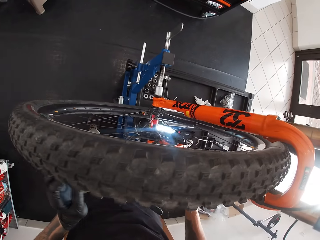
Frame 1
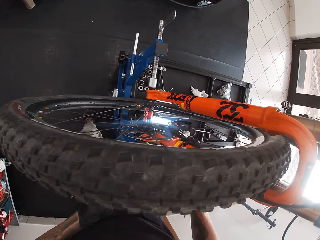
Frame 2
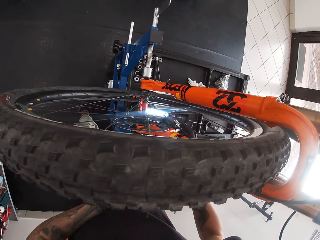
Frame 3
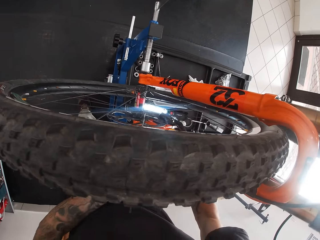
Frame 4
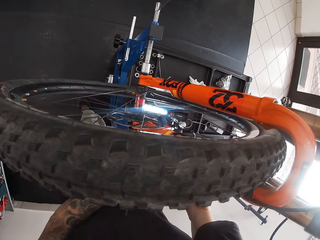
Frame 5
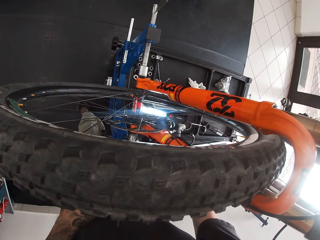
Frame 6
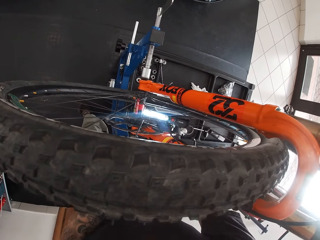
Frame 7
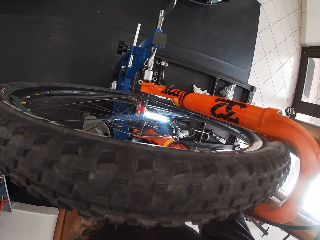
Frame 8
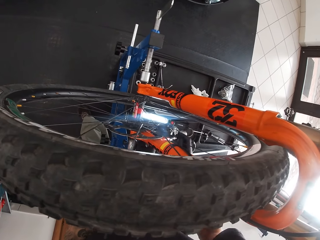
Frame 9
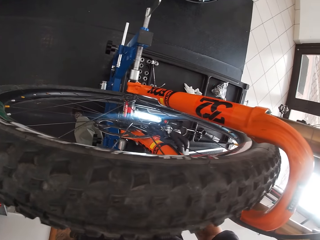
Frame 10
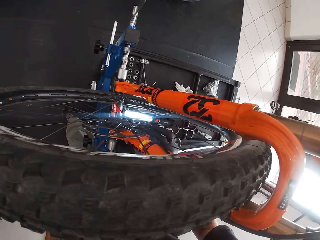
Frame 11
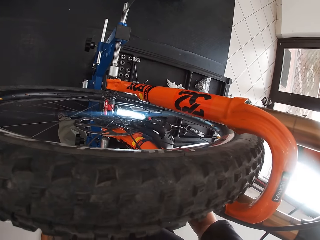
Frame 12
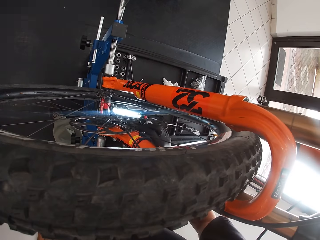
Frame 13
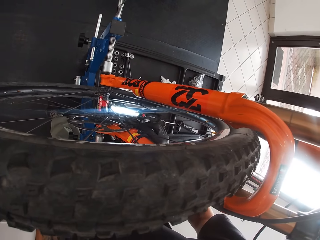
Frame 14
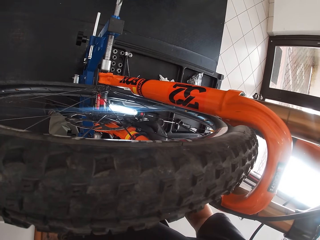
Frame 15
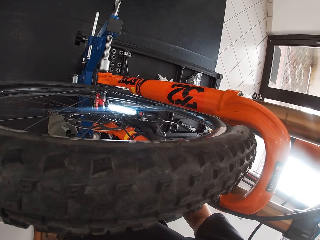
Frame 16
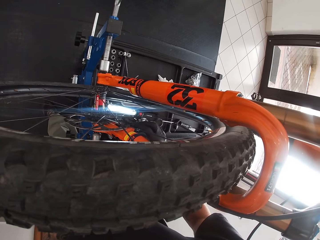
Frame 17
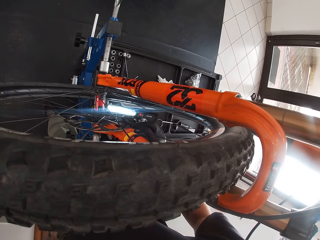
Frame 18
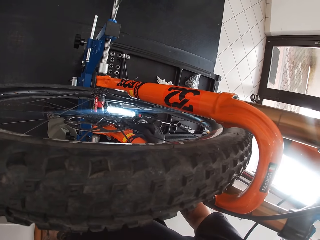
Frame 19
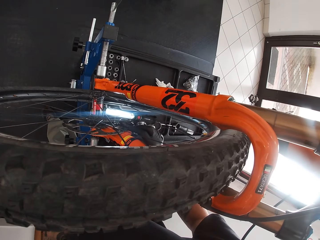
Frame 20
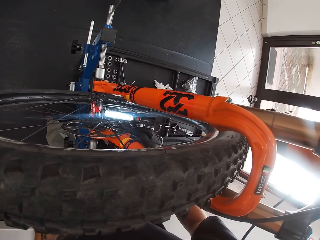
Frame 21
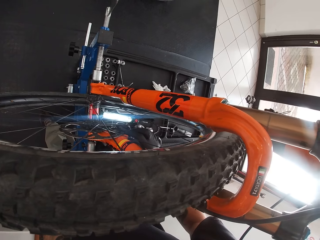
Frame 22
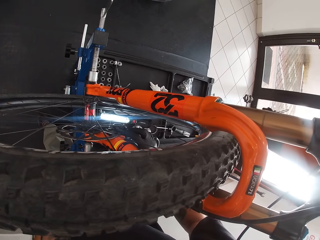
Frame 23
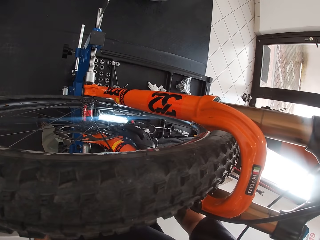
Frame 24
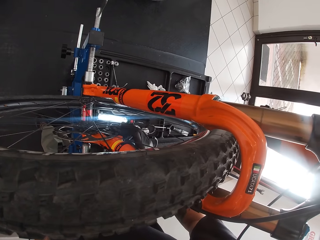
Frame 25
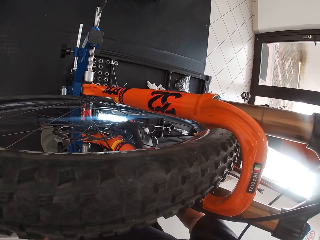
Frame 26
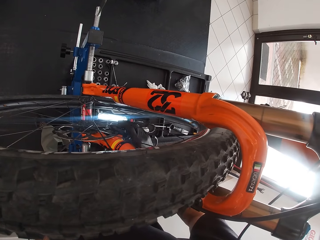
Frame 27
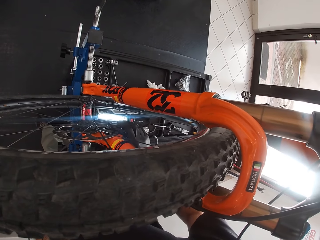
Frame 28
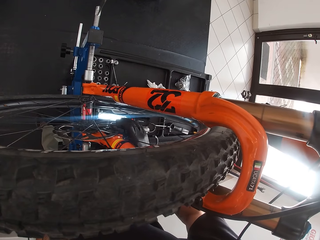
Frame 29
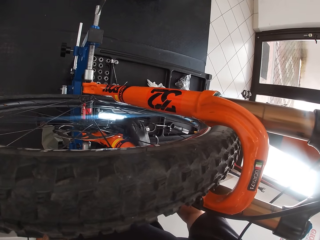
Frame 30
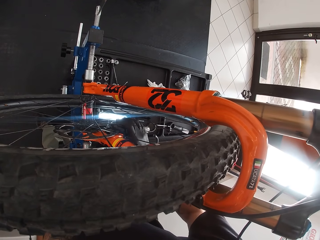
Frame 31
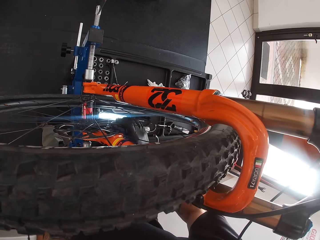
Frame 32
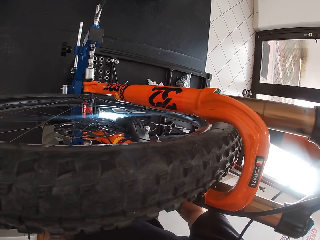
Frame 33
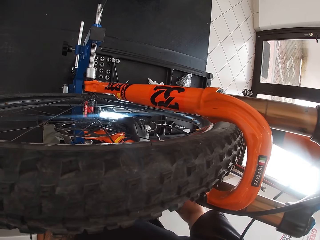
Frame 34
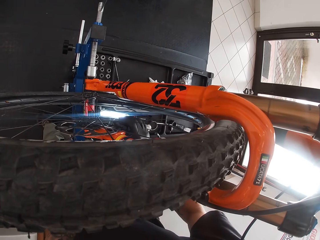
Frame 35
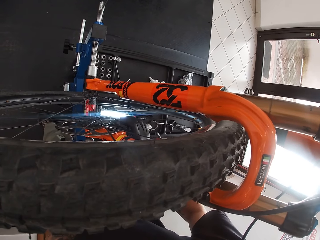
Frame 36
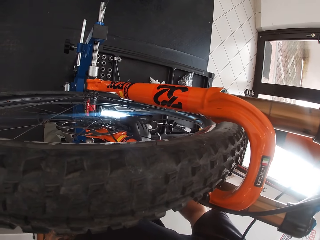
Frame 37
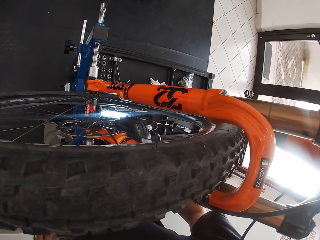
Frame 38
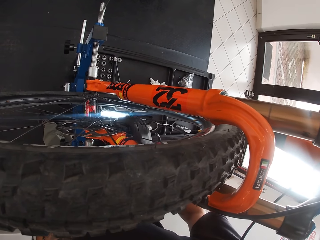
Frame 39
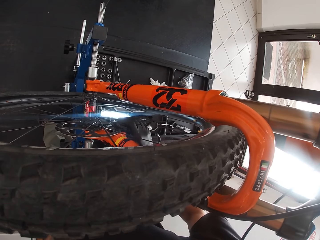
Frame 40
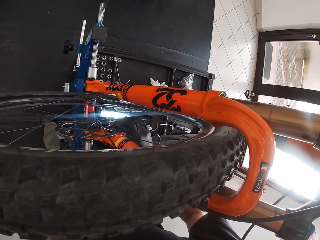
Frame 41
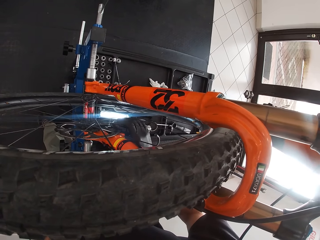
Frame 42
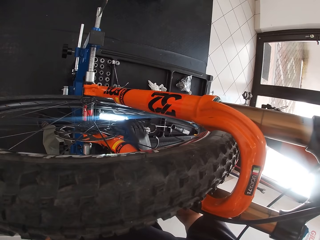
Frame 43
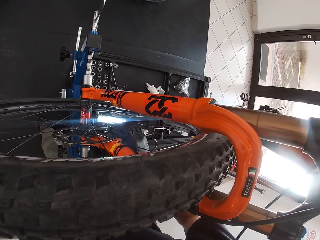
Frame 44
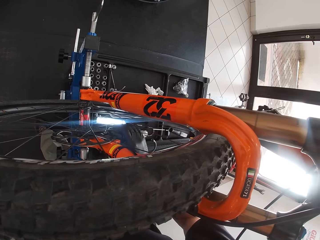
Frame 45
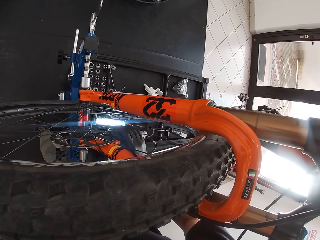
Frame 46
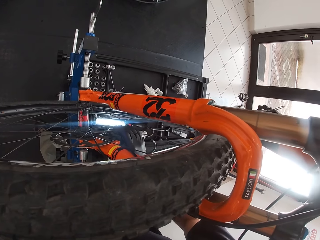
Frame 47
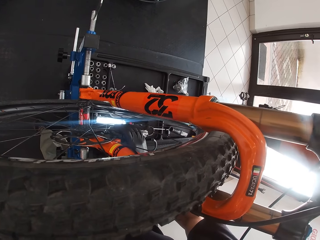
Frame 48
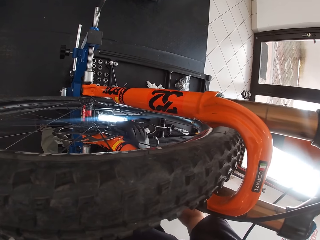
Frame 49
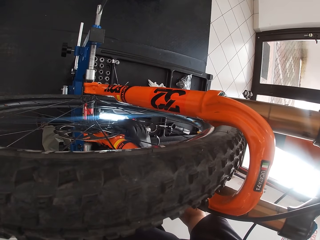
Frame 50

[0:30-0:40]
The camera wearer looks at the bicycle. He holds the wheel hub of the bicycle with his right hand. He repairs the bicycle.

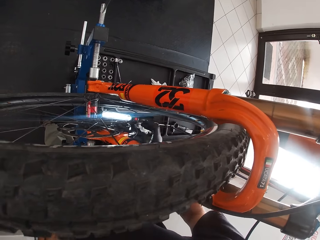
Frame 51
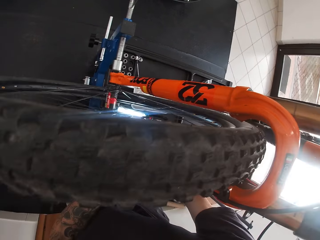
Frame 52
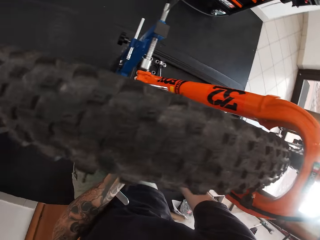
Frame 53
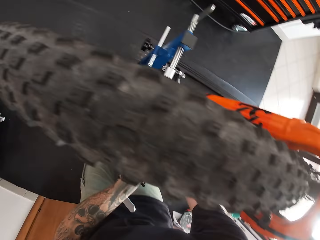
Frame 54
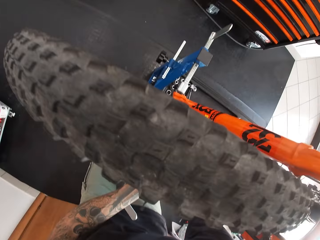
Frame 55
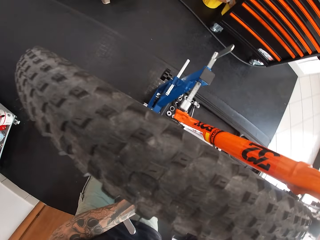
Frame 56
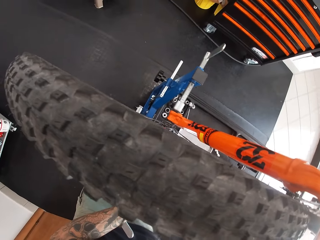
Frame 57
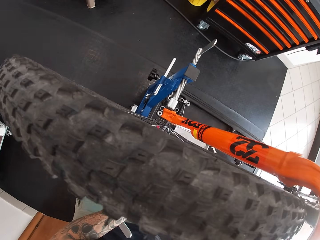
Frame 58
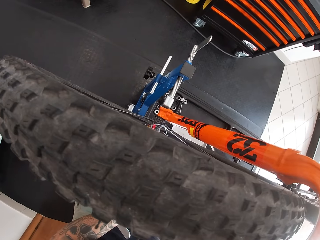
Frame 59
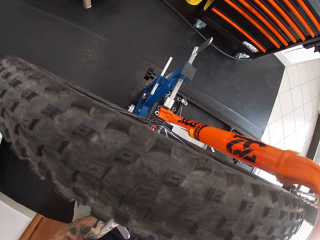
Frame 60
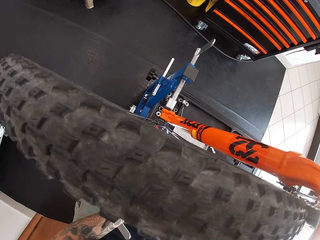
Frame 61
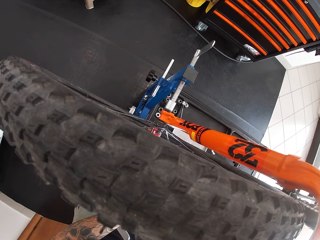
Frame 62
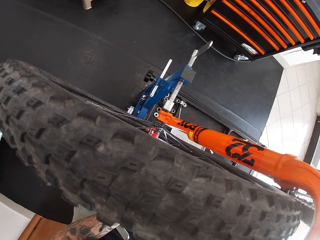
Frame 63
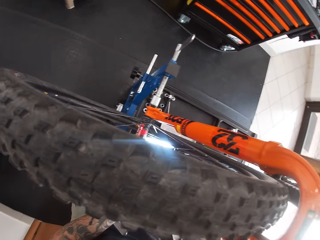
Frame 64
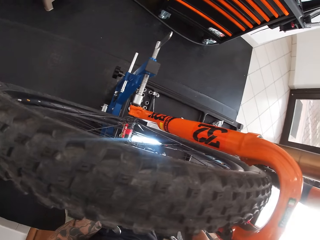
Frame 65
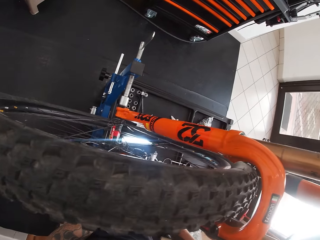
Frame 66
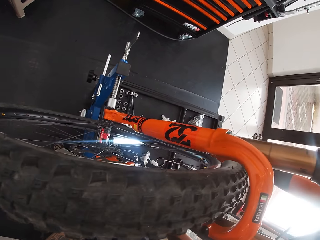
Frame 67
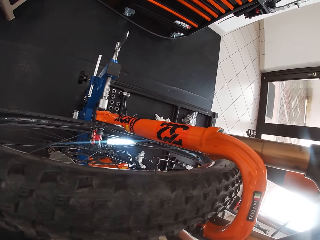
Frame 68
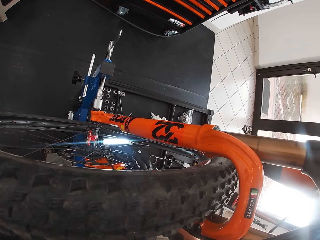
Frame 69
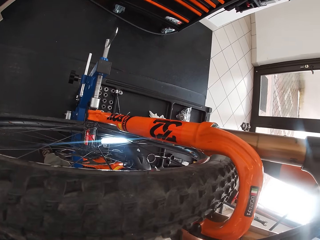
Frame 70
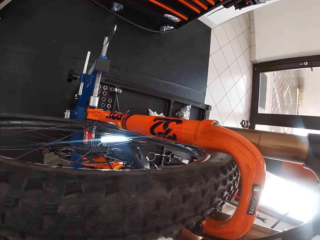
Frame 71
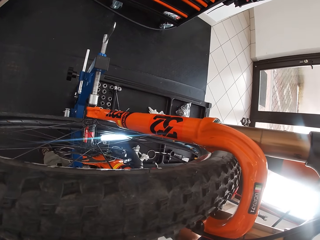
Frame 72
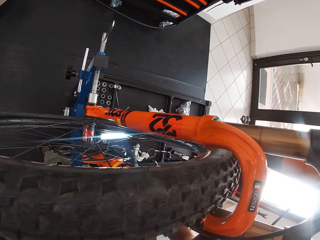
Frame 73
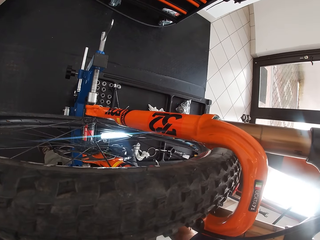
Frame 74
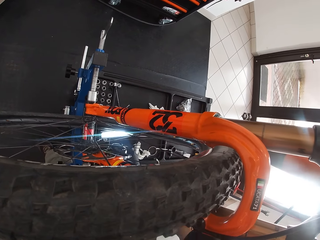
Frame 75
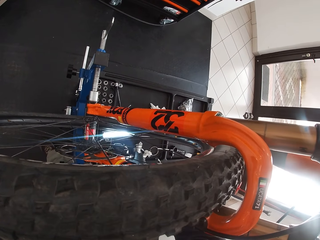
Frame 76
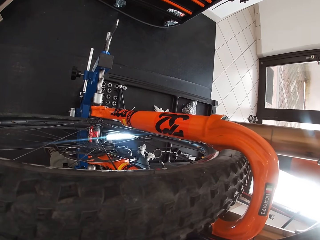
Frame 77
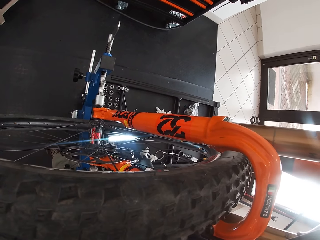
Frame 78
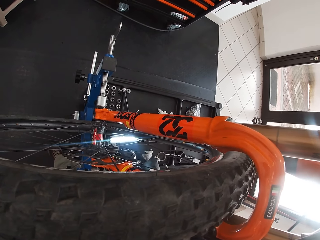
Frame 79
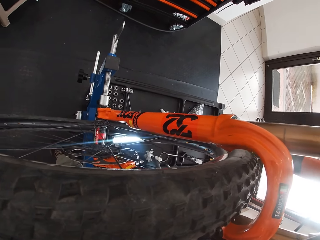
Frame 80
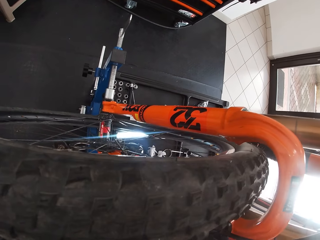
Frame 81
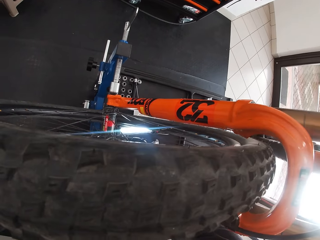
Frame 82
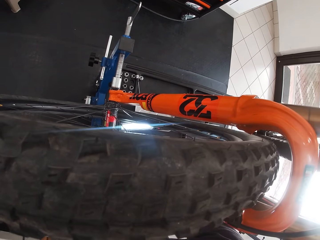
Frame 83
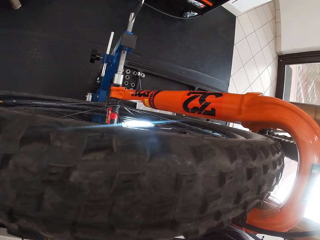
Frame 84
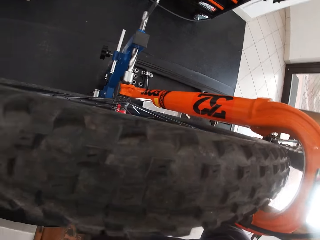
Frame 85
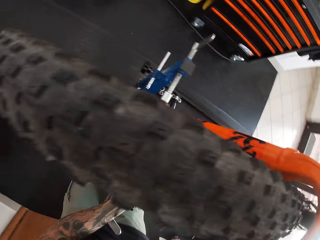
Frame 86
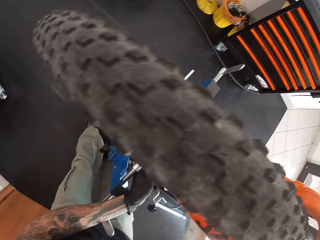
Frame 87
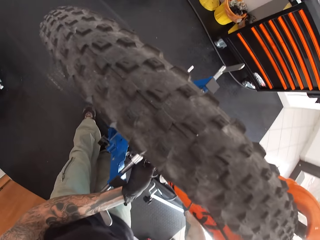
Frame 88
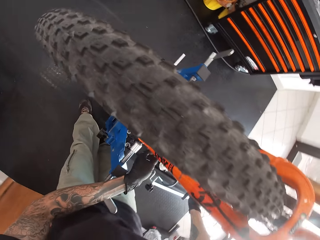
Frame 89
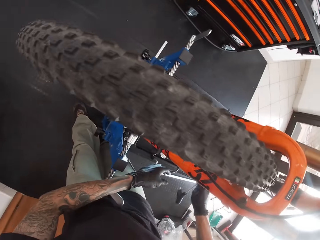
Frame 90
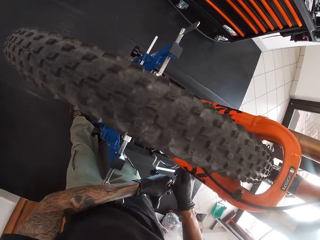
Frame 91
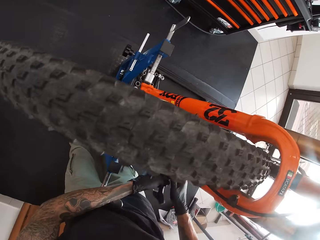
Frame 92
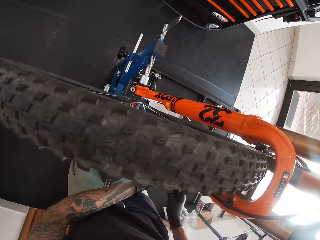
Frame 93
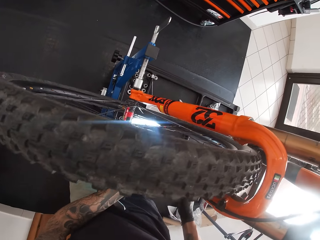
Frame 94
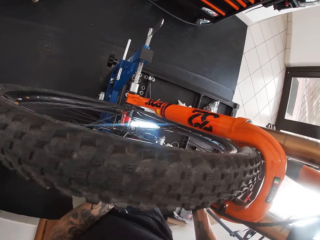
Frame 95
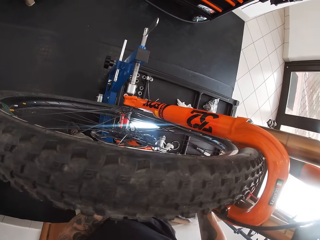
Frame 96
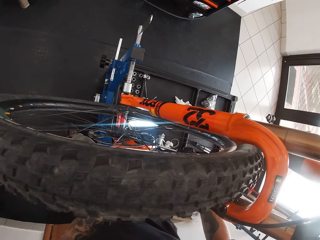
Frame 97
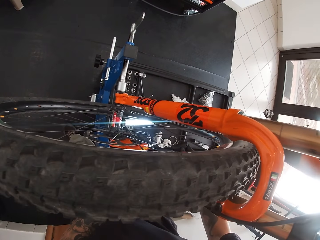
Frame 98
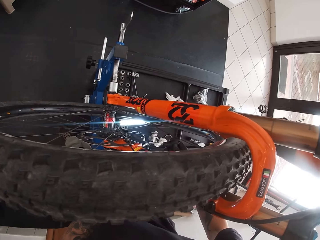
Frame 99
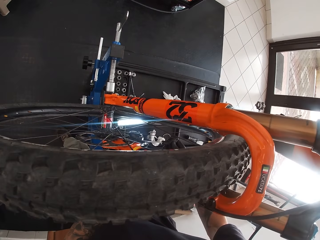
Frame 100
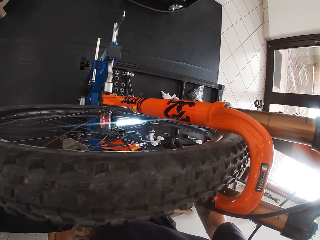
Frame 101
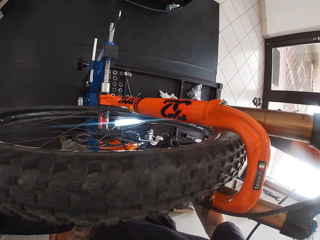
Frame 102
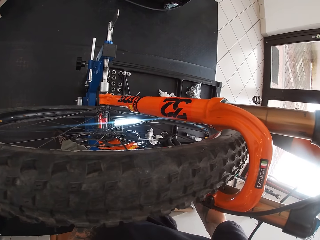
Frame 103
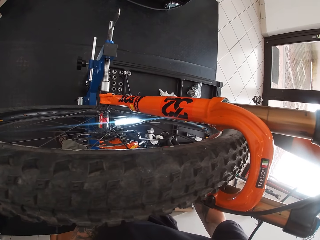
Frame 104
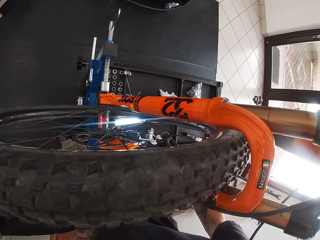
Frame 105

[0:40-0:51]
The camera wearer looks around. He picks up a screwdriver. He passes the t spanner from his right hand to his left hand. He tightens a bolt on the bicycle wheel hub with the t spanner in his right hand. He repairs the bicycle.
